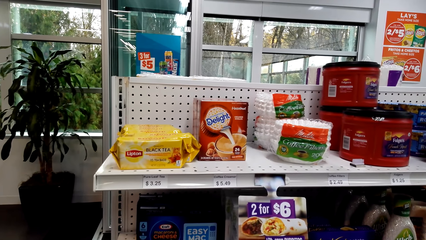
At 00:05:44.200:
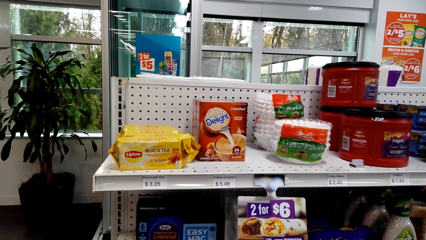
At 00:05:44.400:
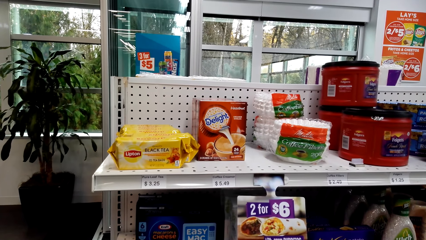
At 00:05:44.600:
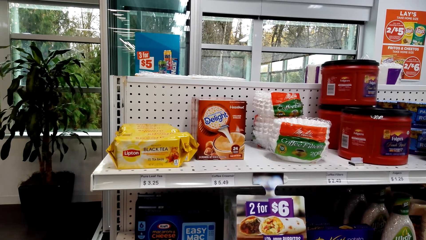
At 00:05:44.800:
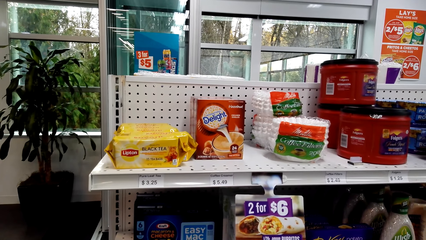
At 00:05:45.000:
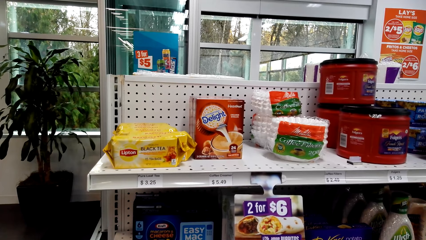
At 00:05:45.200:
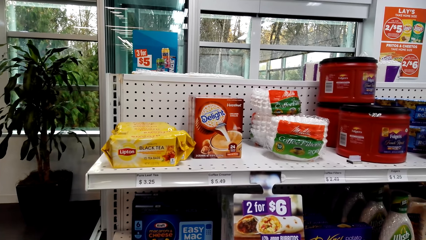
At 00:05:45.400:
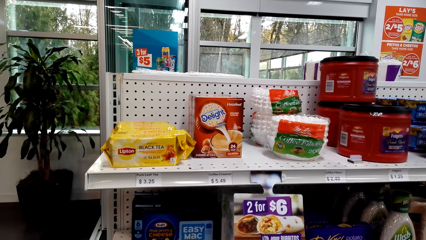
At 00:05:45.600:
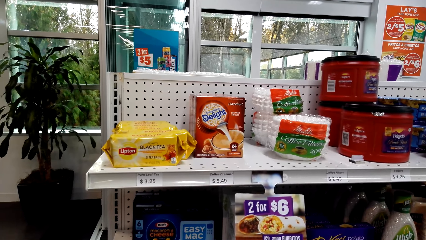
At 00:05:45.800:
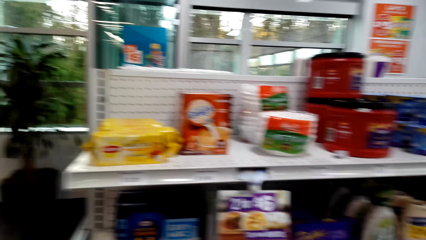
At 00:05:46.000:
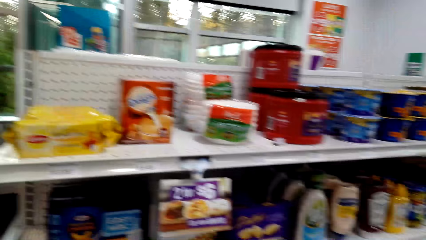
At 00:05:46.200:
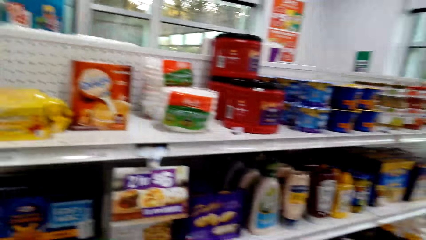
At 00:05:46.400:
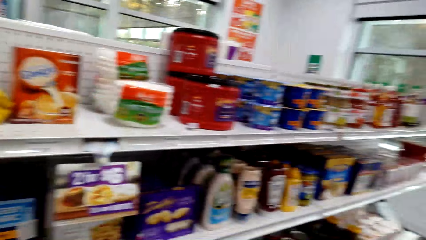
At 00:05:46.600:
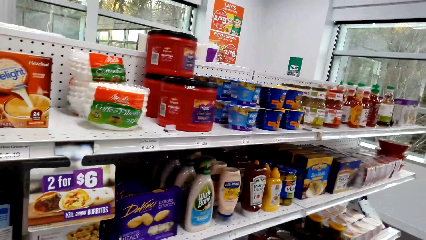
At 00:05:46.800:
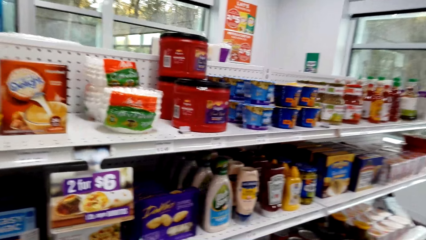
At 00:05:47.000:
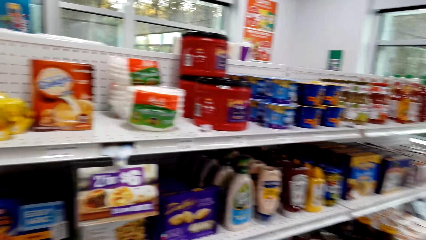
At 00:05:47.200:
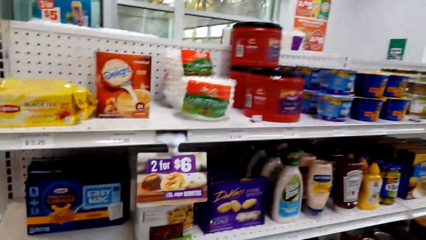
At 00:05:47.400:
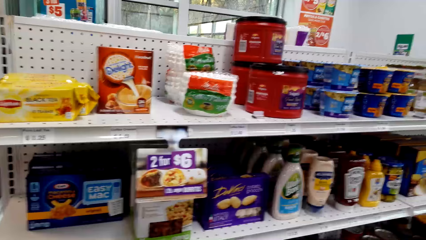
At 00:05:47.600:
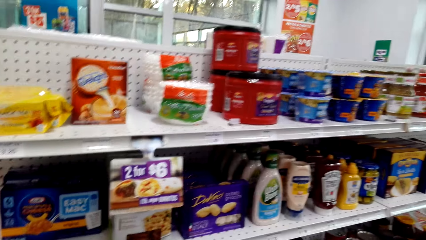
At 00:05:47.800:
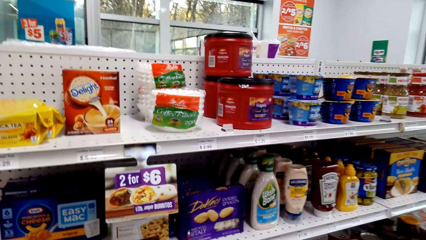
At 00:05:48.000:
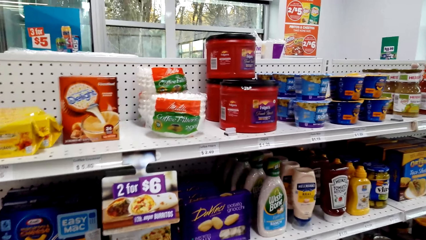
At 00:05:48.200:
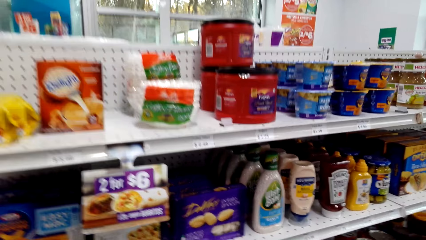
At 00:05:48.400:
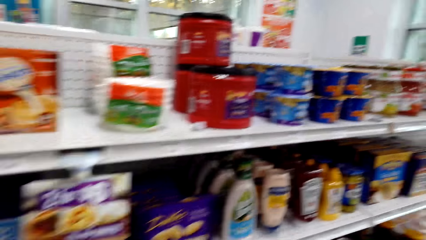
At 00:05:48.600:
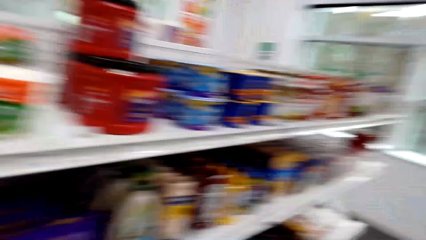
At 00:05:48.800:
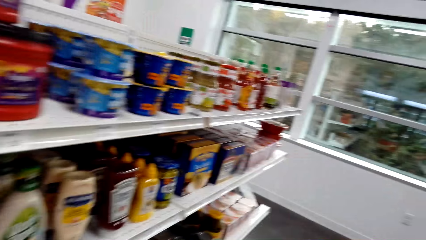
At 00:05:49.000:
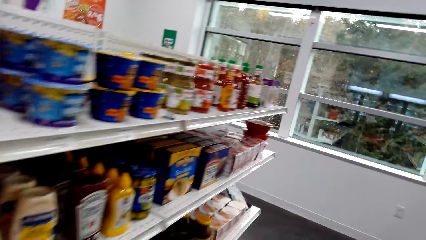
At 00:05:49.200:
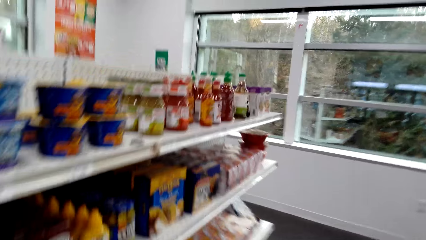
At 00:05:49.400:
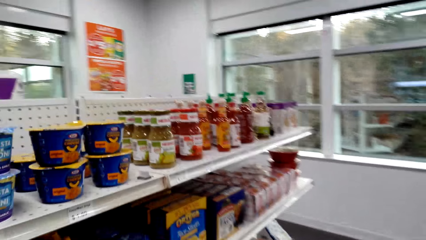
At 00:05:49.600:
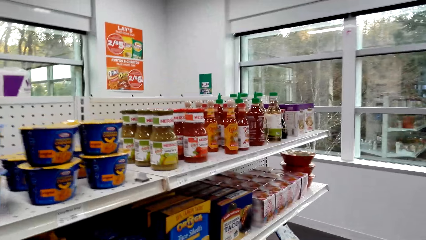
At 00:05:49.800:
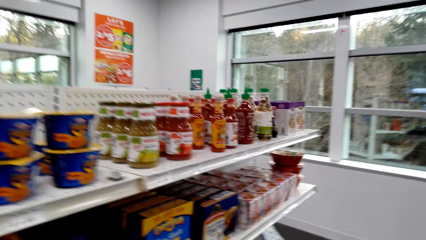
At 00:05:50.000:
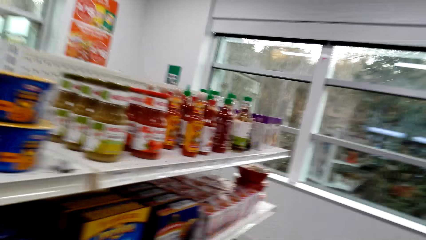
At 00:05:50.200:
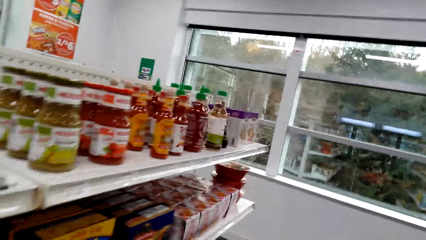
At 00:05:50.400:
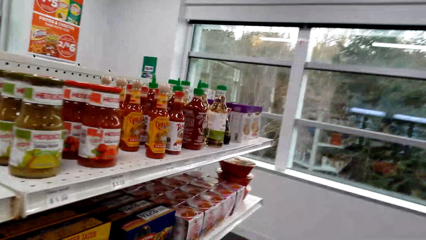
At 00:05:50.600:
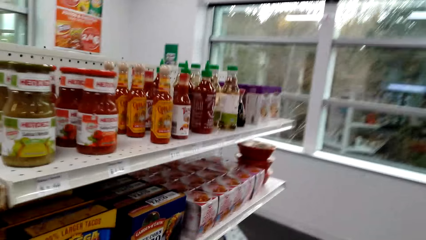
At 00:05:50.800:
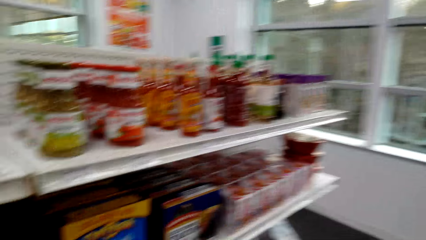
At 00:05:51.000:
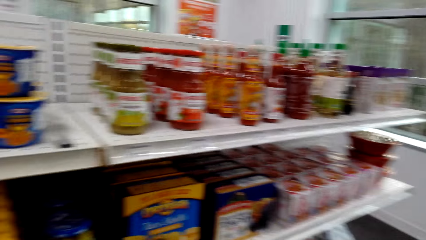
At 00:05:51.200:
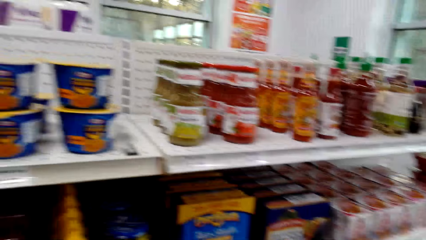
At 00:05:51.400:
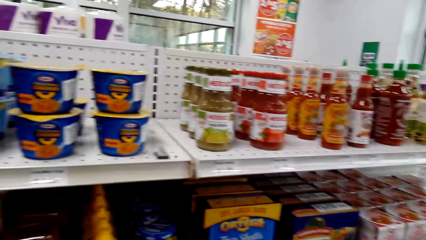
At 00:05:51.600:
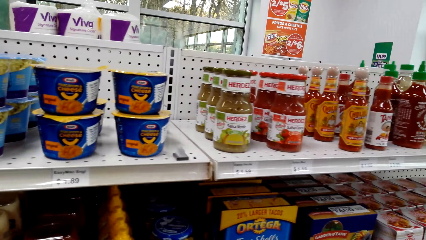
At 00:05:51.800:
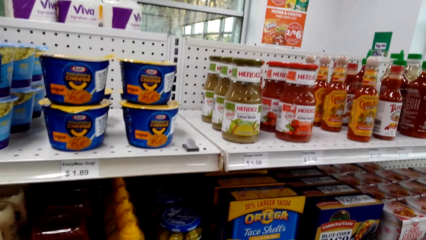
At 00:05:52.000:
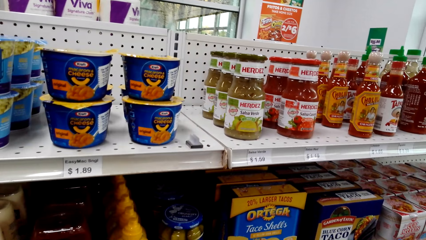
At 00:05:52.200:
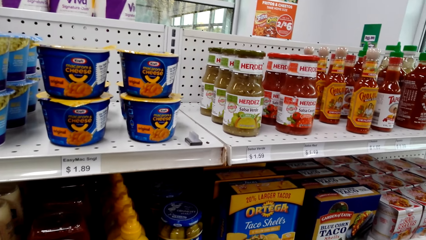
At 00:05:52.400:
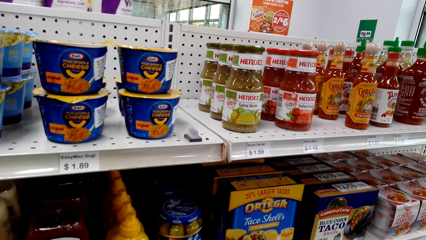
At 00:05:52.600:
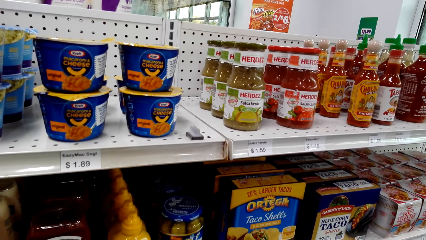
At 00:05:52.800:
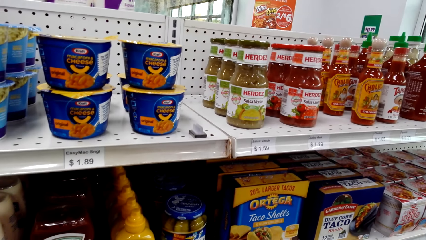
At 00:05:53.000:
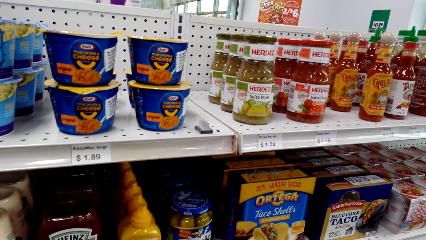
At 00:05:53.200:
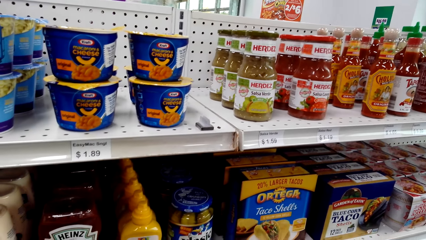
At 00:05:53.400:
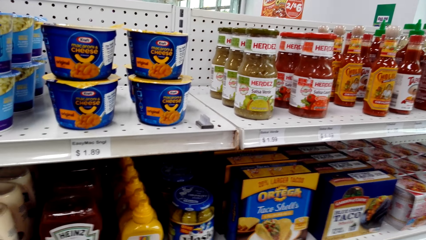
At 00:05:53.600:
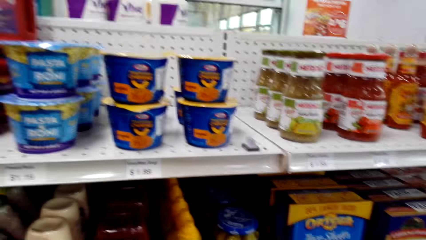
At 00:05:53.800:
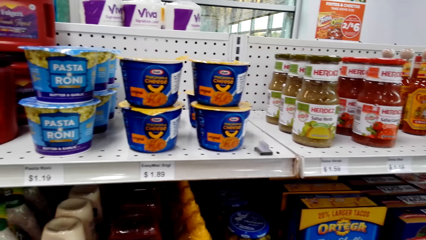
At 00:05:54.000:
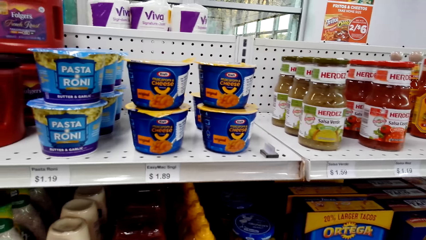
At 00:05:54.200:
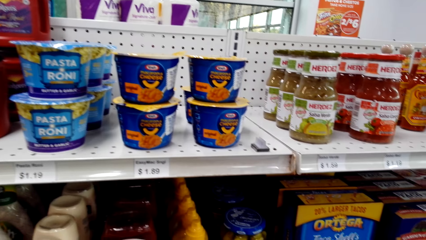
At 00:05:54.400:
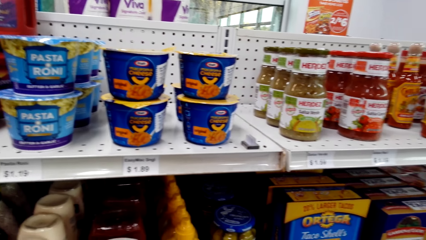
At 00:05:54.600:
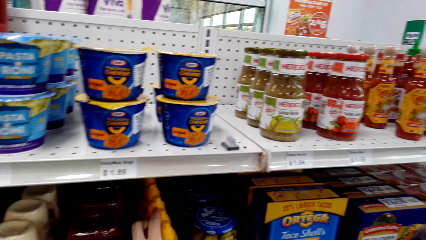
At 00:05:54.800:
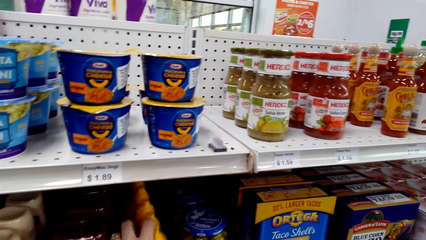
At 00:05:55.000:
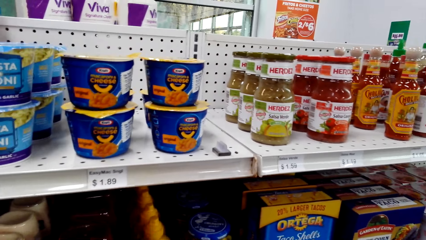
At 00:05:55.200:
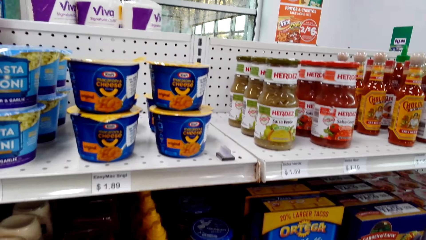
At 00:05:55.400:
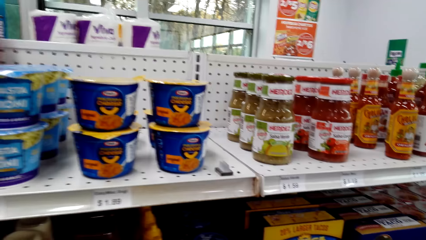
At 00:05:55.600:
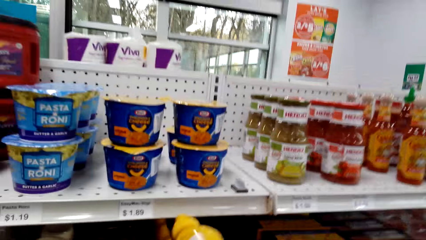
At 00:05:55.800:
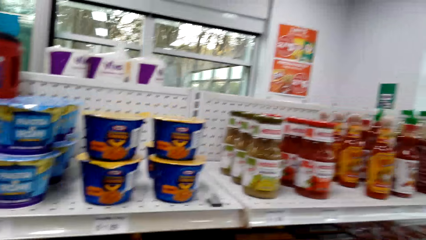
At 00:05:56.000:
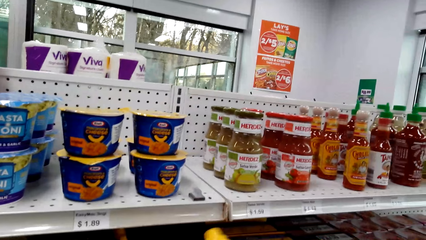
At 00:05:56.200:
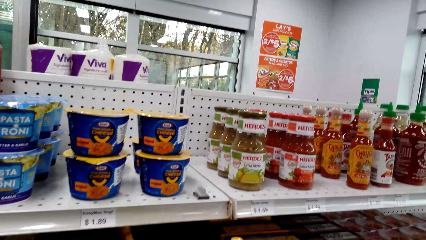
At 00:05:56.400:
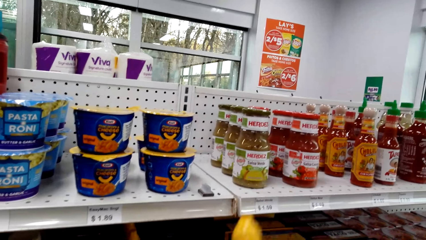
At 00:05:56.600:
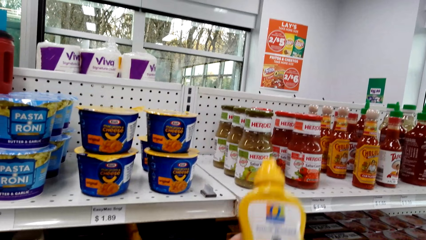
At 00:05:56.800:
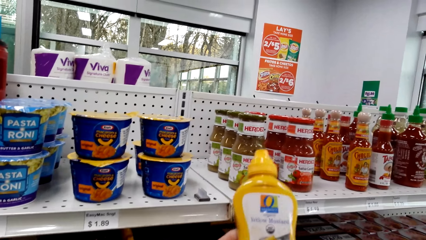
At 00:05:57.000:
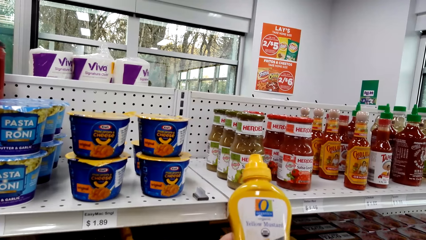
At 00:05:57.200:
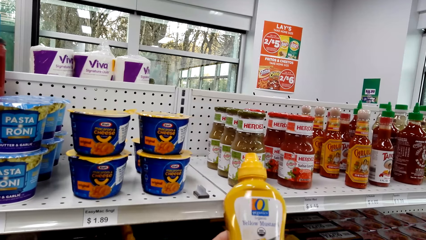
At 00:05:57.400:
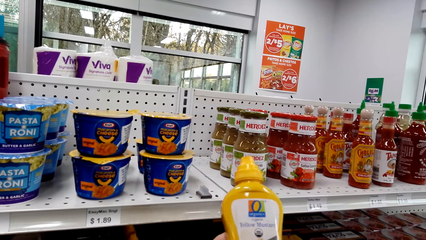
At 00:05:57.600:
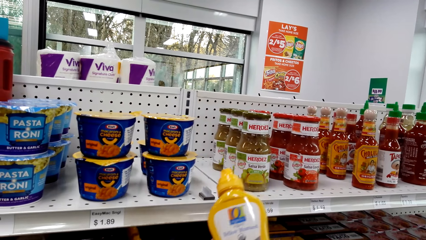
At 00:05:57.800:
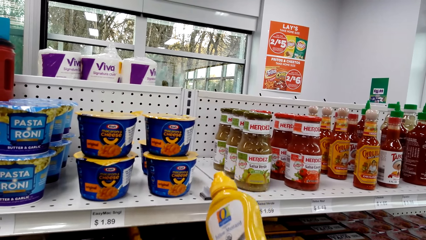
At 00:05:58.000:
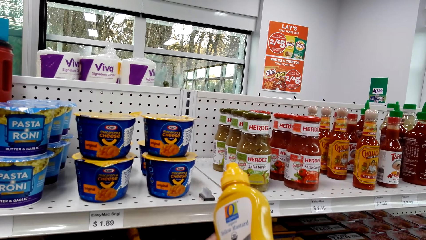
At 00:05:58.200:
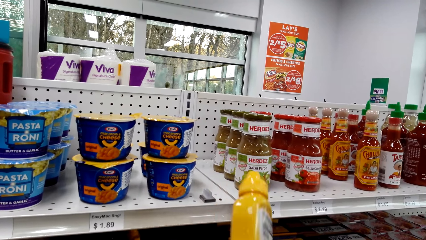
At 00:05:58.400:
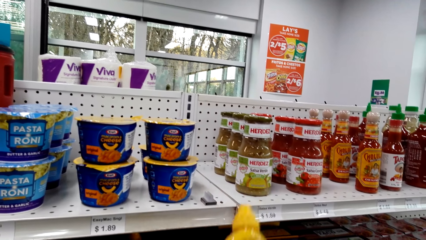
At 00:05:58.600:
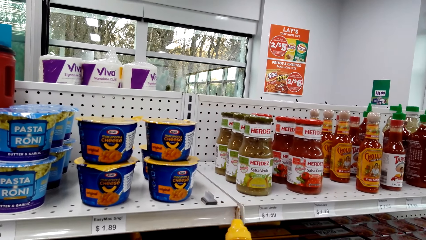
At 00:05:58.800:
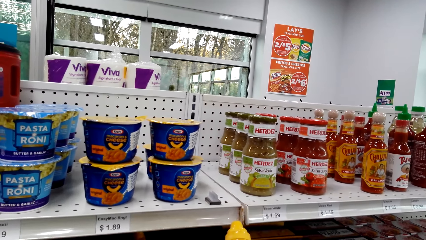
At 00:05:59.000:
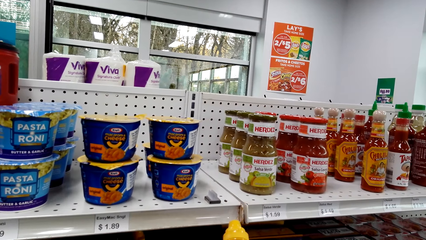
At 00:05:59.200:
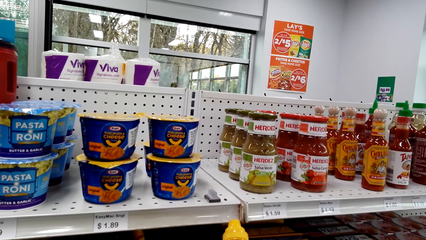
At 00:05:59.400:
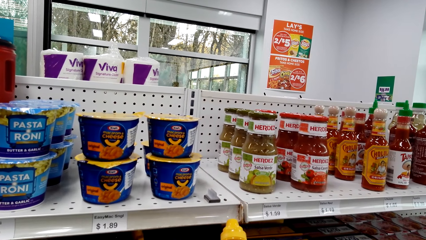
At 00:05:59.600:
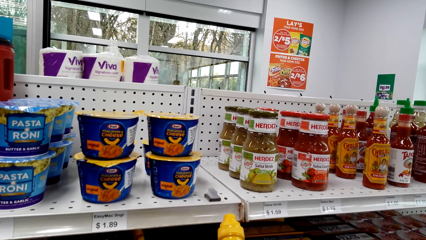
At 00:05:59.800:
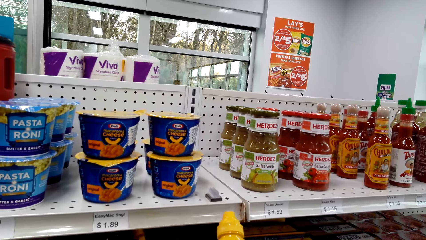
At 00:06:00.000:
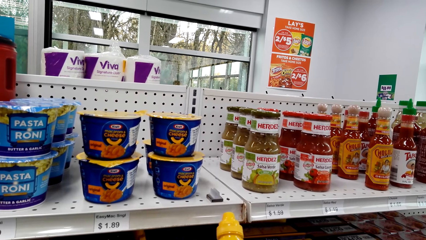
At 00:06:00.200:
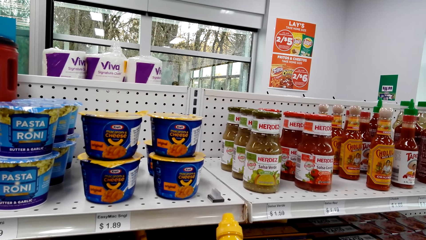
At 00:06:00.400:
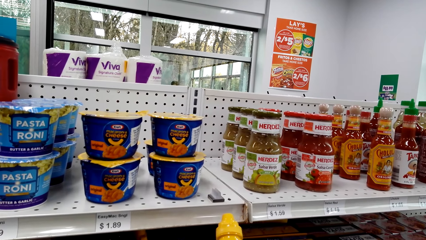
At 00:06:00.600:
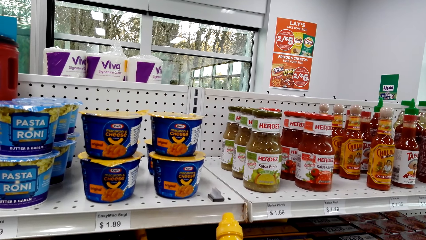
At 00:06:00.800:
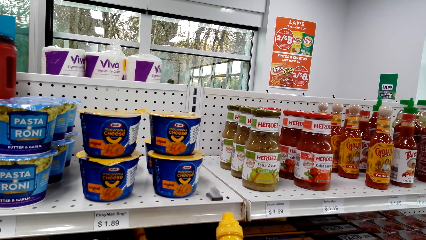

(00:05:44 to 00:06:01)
The camera wearer walks on the floor. He stands on the floor. He picks something from the shelf. He holds the object with his hands.
